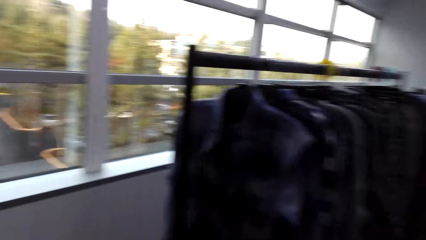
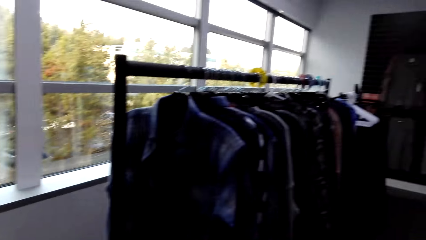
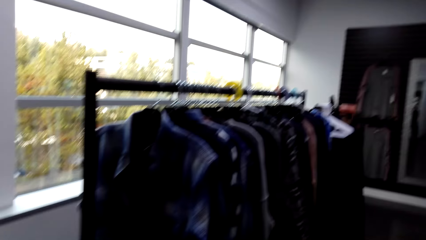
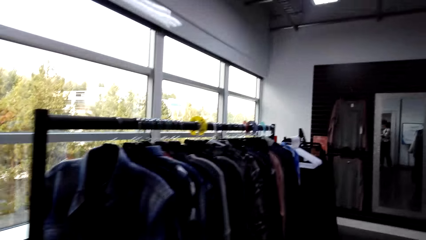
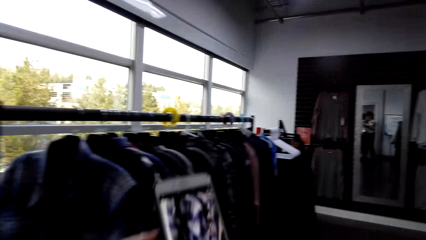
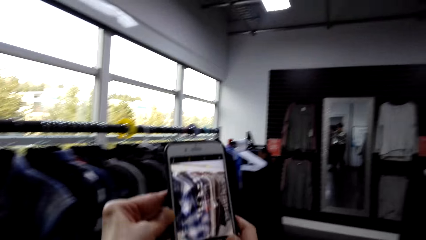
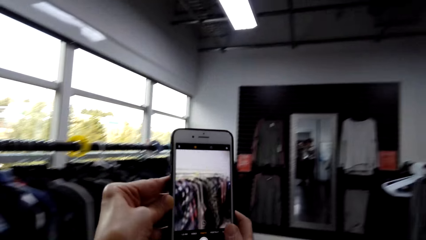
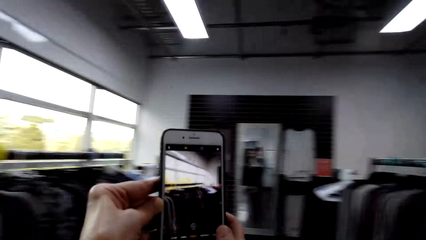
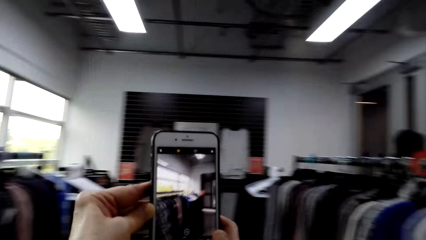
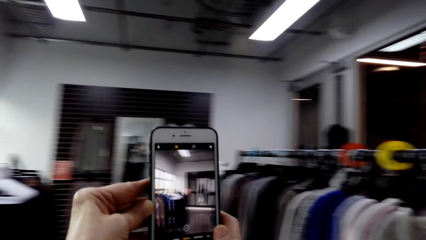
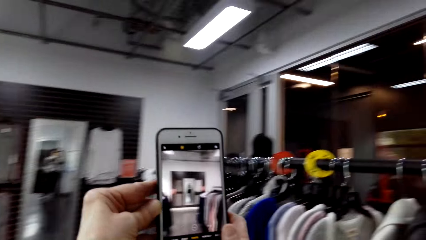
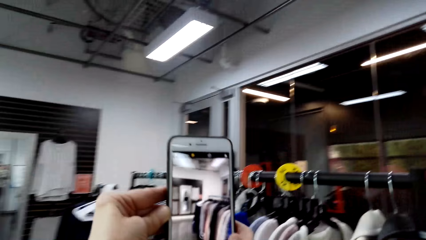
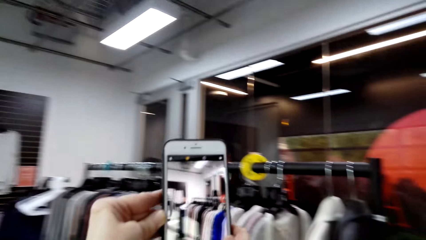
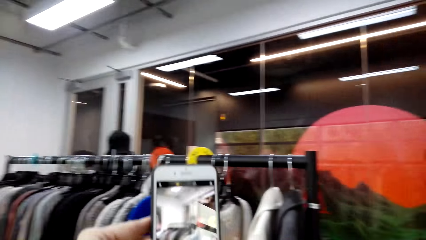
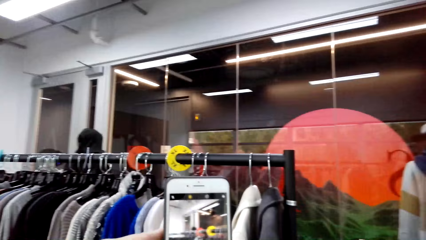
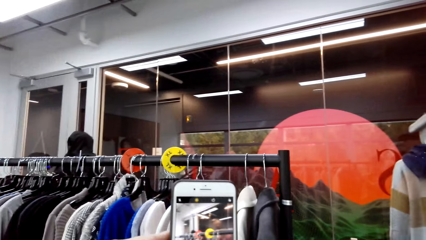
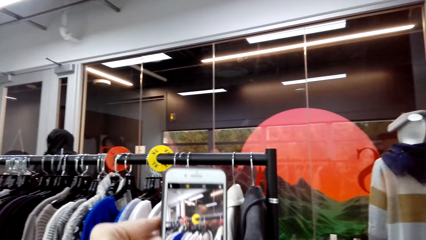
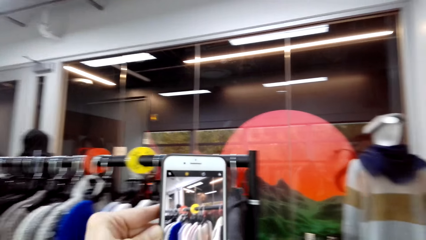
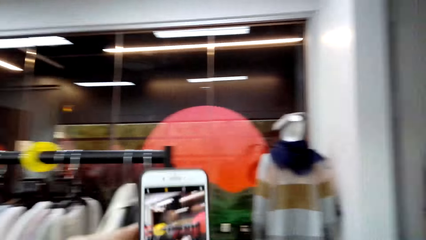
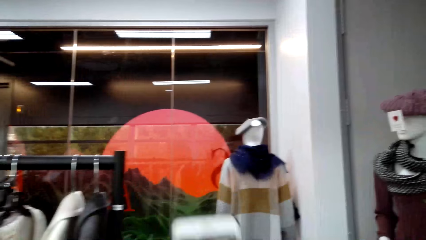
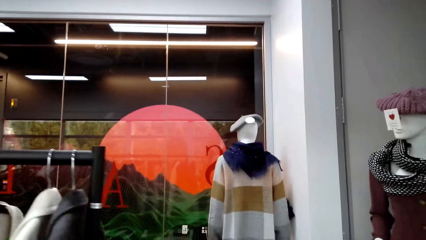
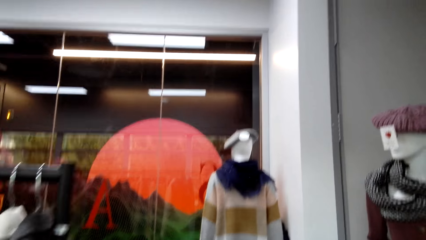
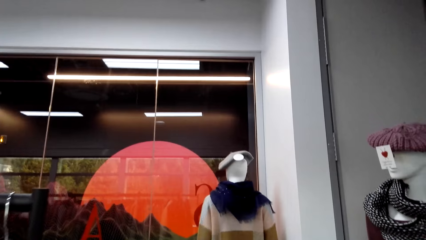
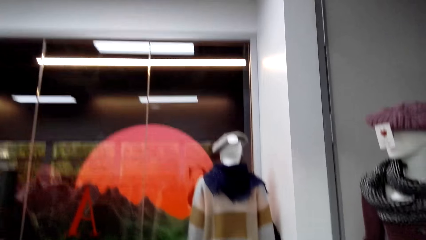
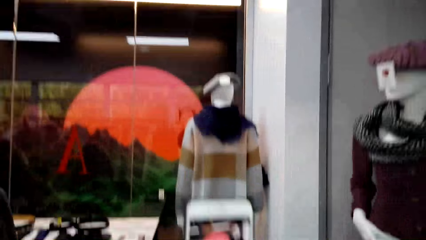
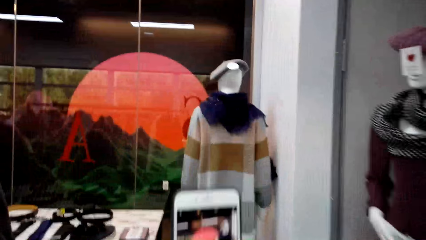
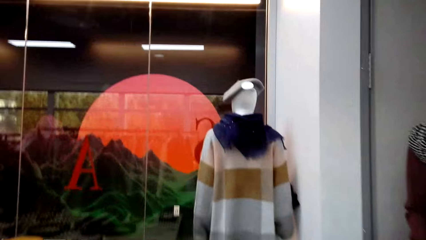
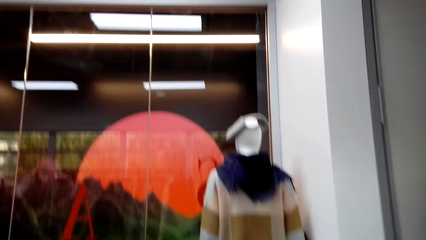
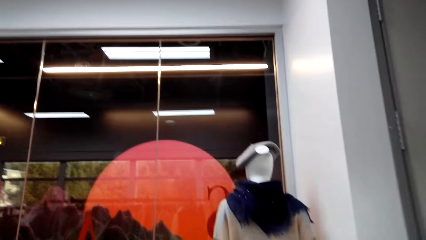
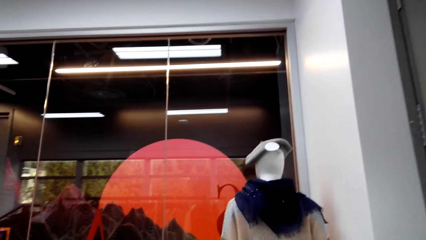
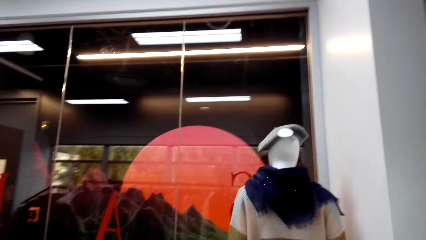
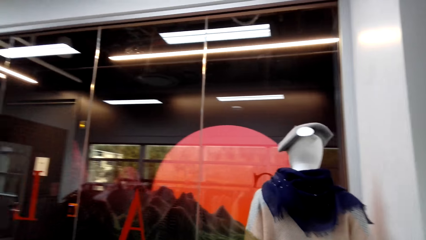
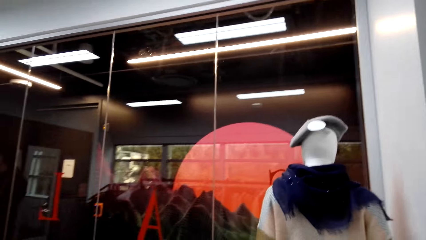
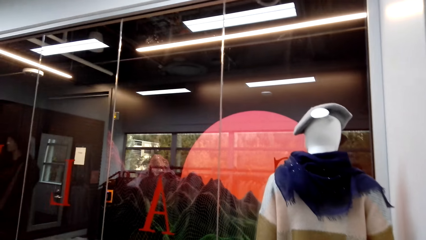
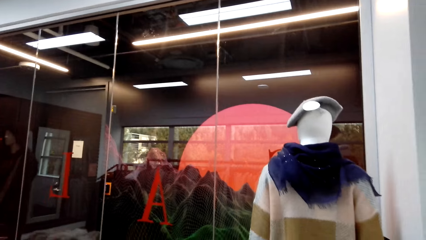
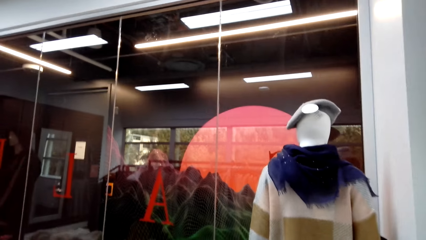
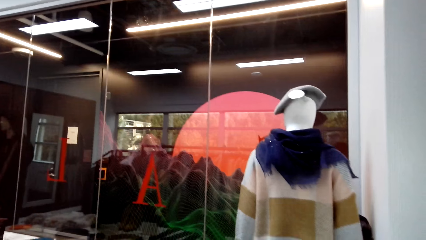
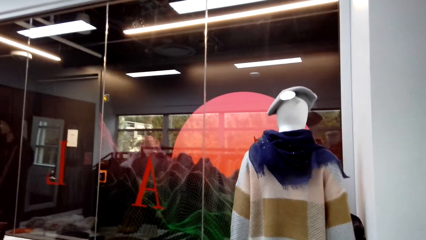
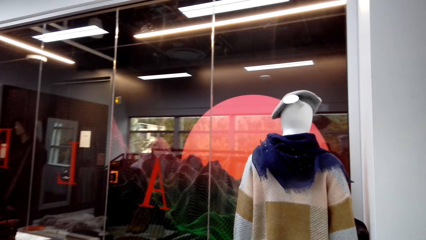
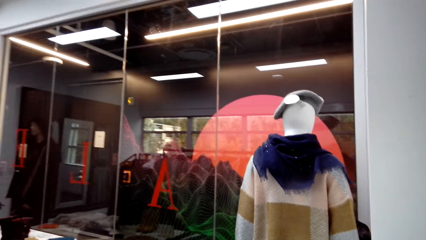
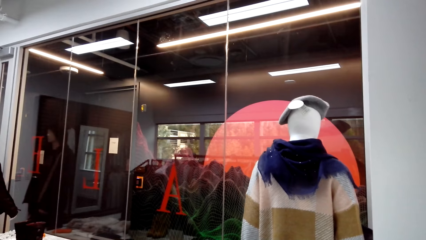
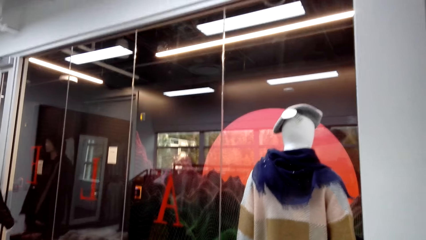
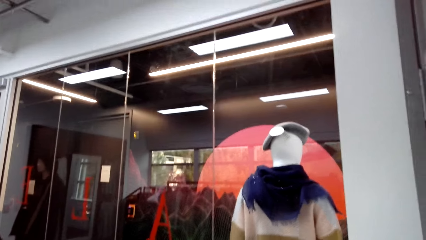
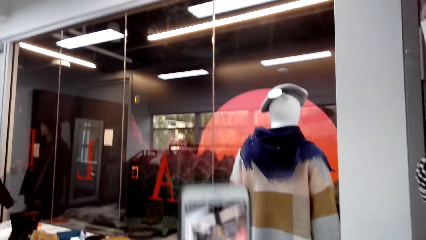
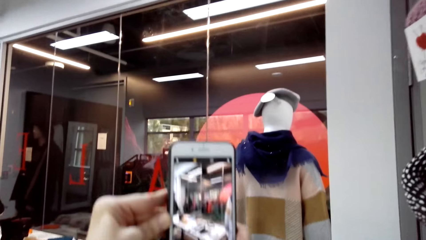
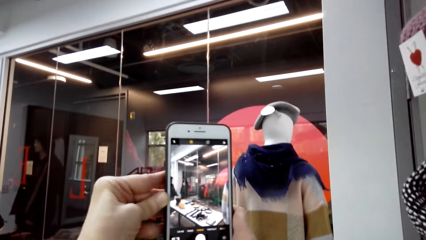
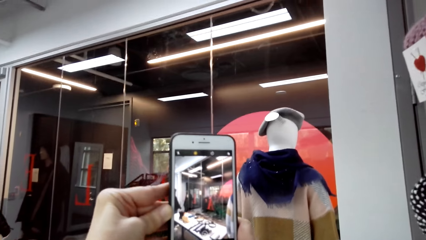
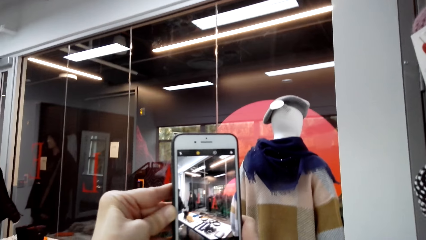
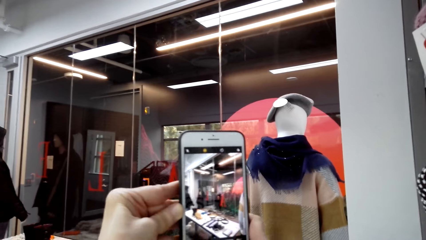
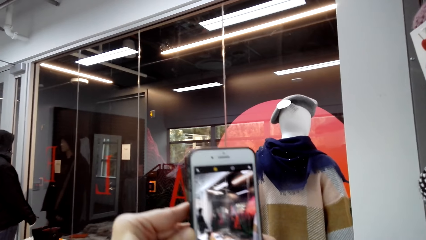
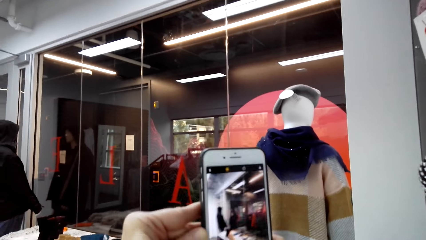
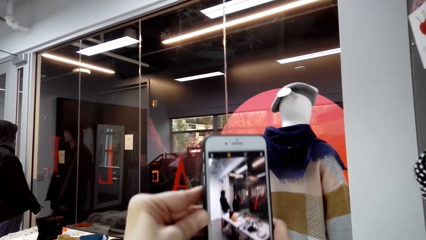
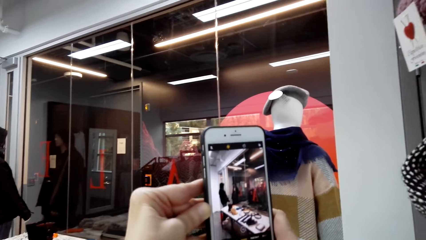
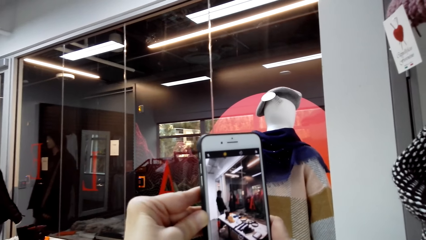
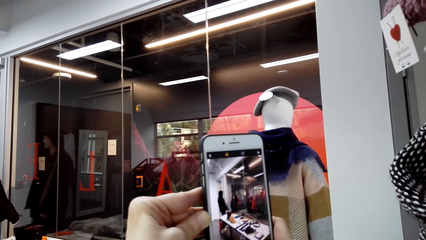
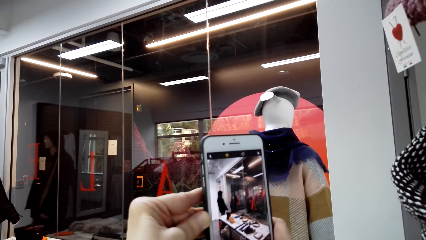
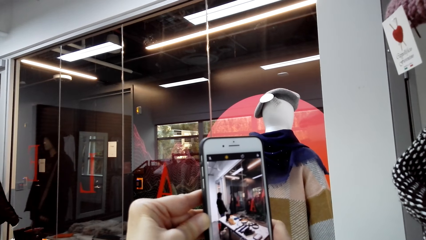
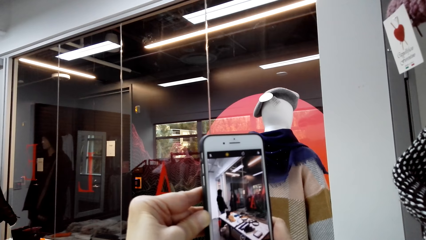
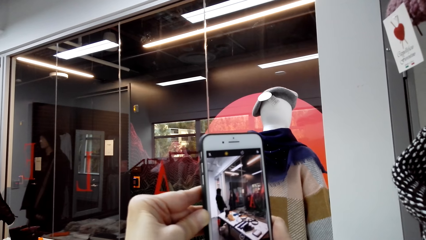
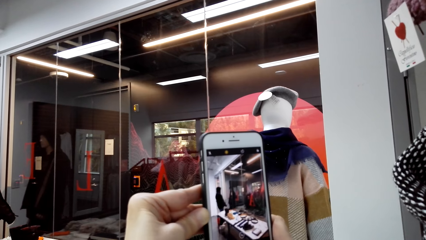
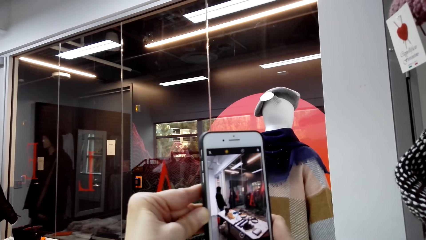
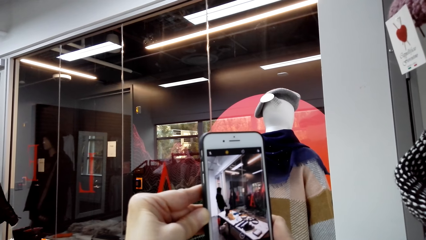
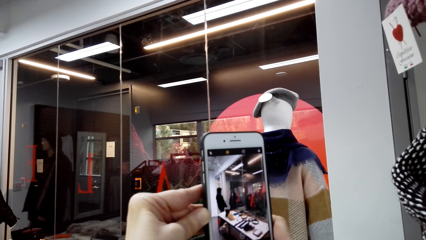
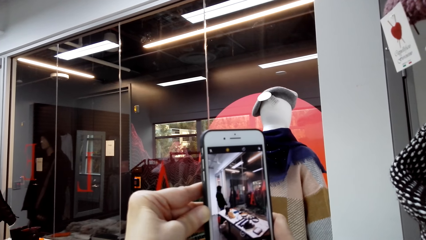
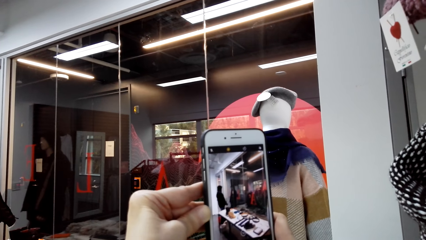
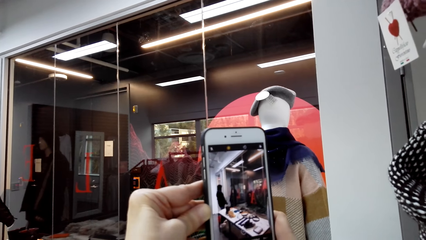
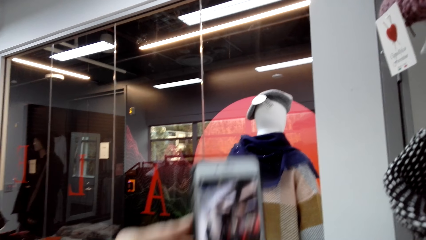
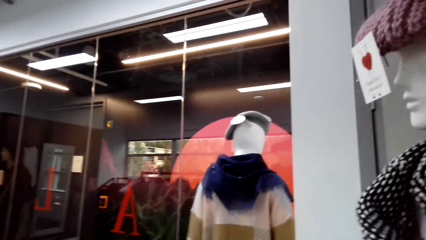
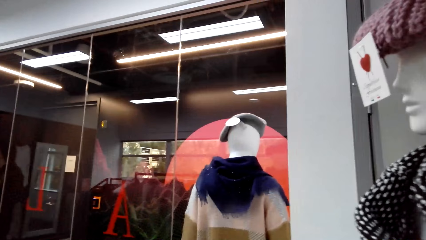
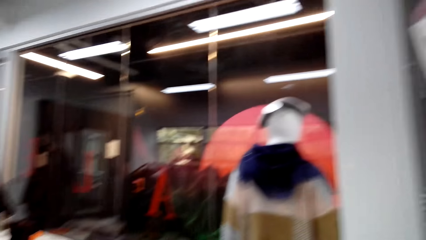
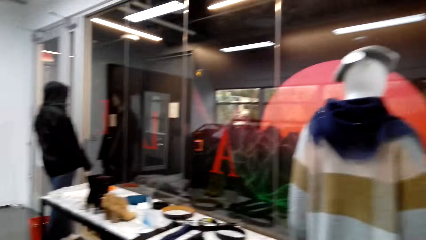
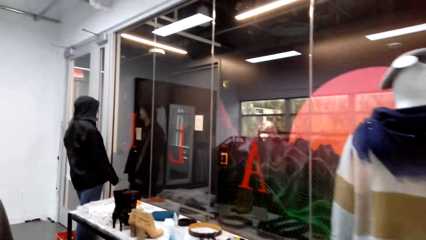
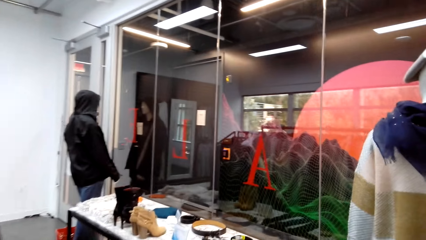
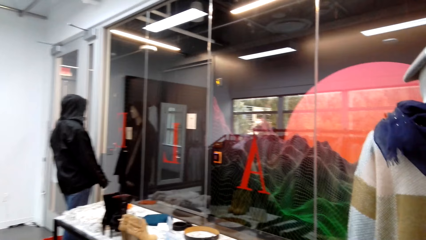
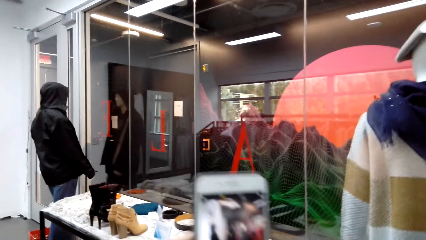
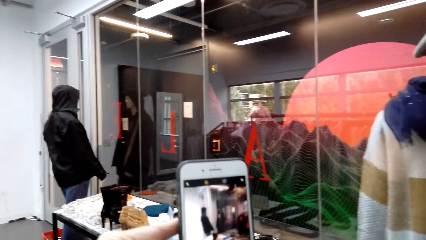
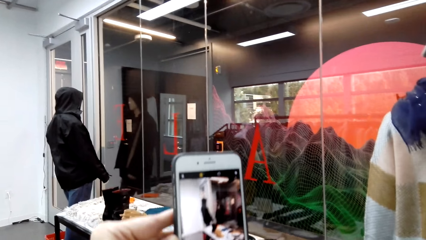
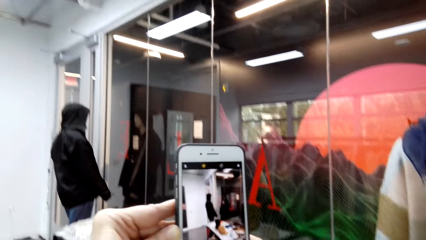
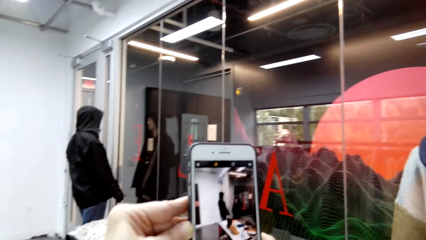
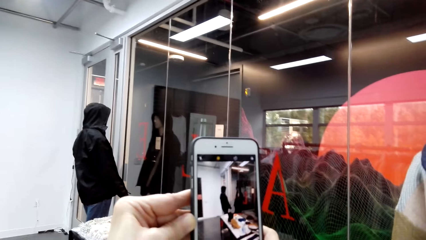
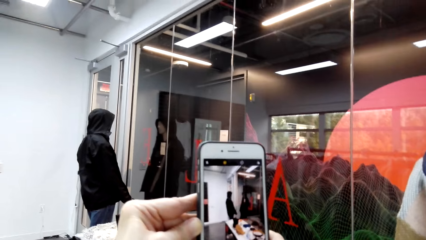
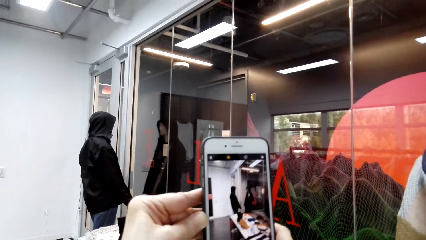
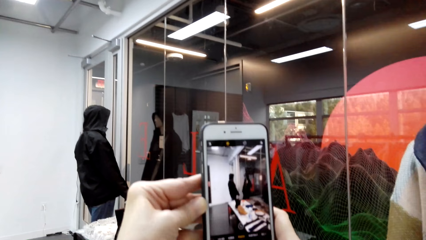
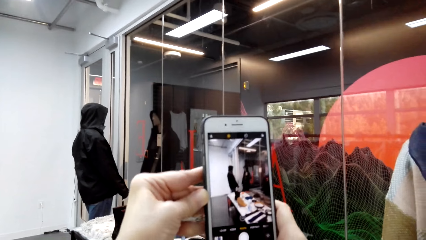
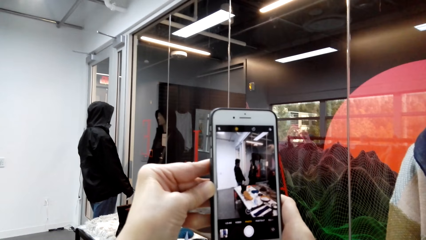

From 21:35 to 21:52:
The camera wearer holds her phone up while the camera is on. They take pictures with the phone. They take a picture of something.
